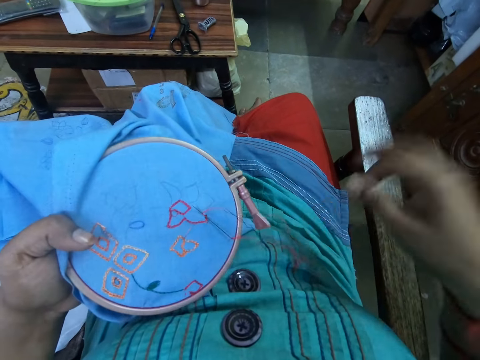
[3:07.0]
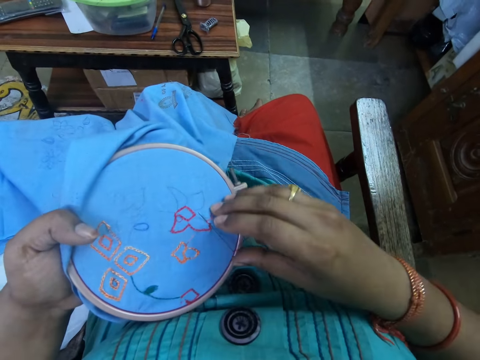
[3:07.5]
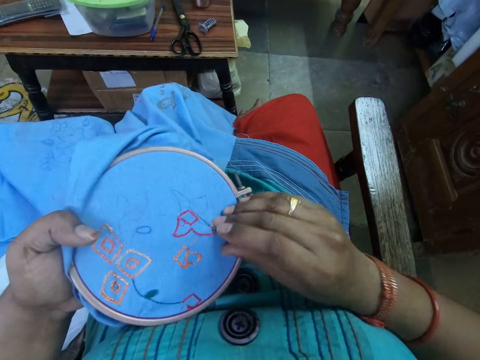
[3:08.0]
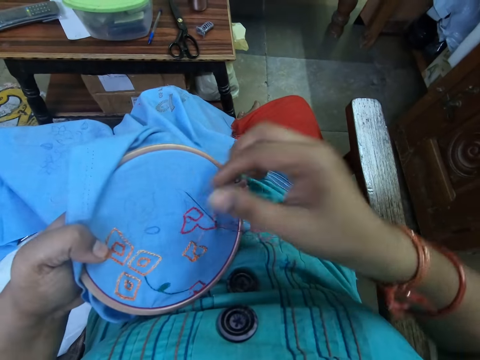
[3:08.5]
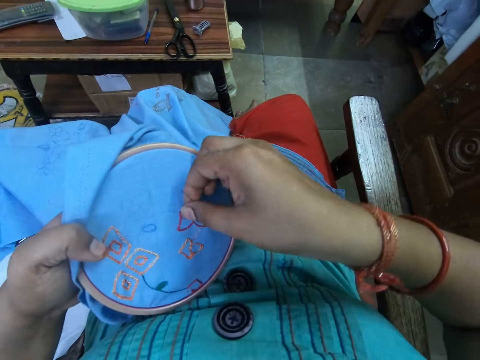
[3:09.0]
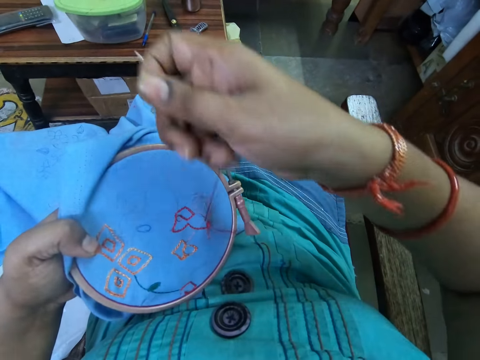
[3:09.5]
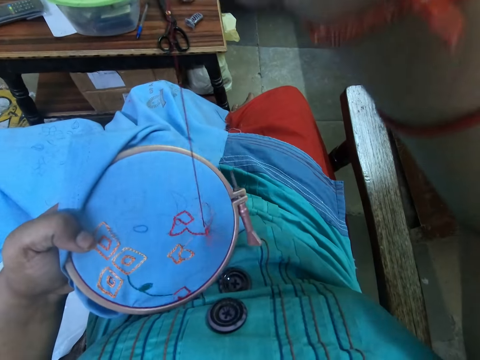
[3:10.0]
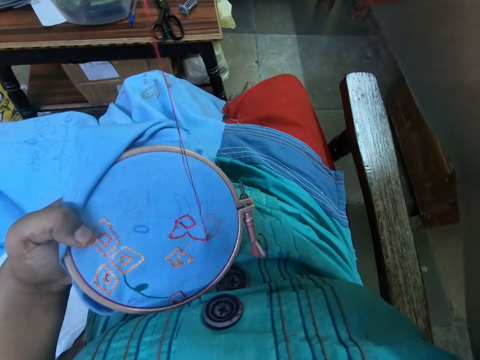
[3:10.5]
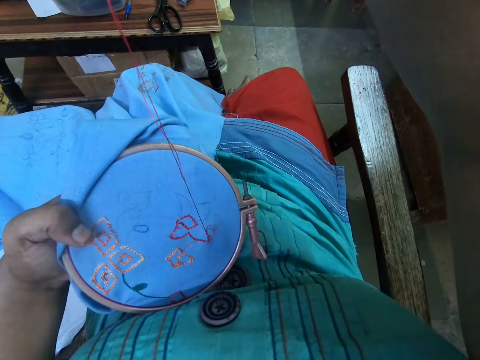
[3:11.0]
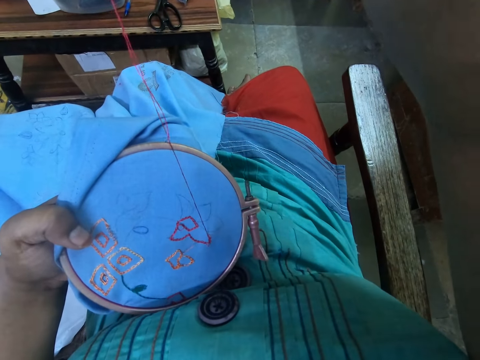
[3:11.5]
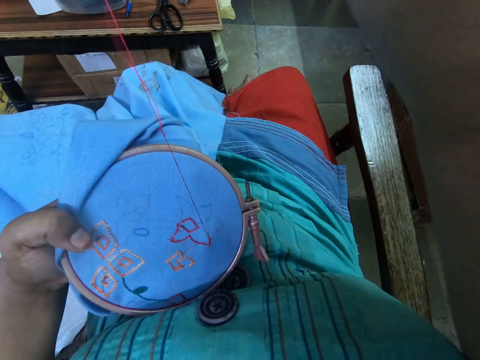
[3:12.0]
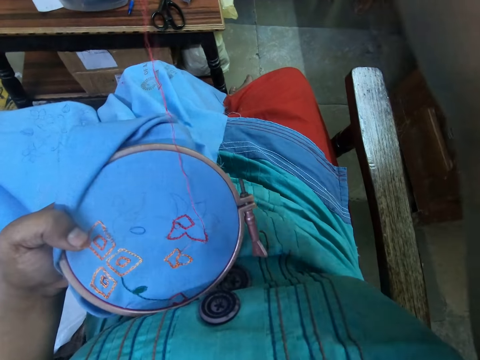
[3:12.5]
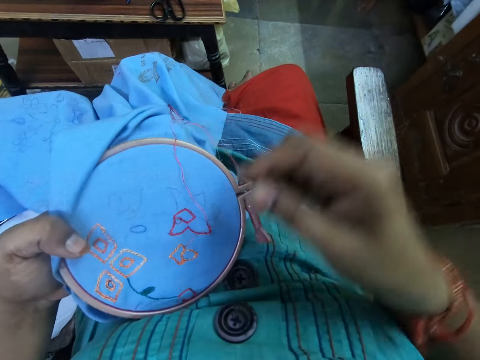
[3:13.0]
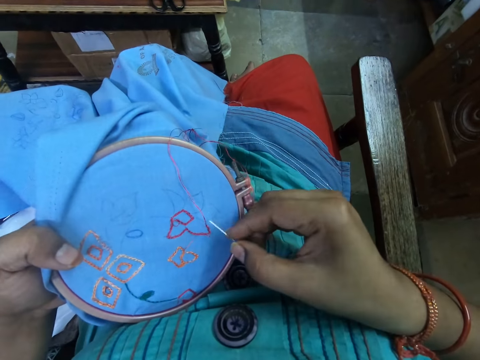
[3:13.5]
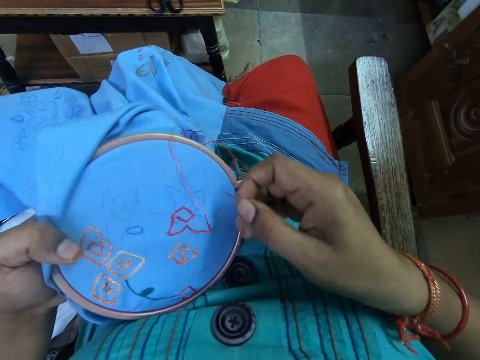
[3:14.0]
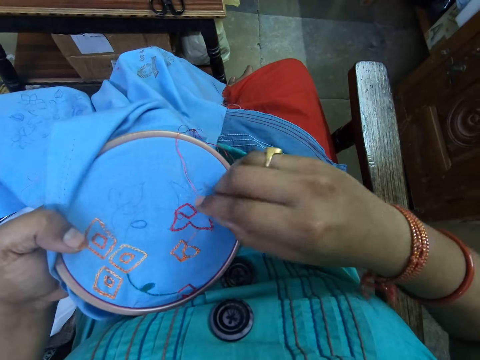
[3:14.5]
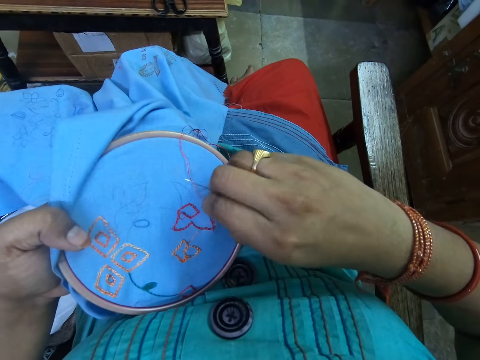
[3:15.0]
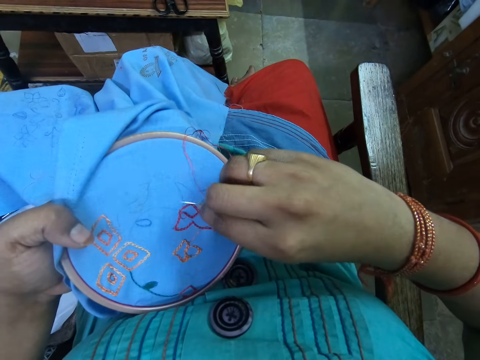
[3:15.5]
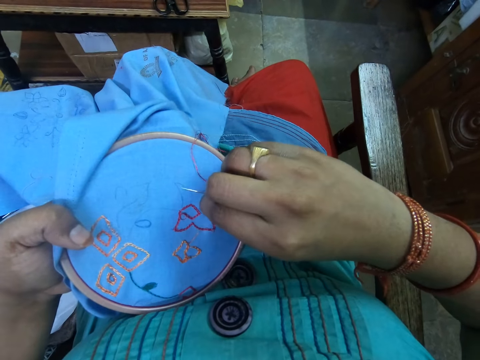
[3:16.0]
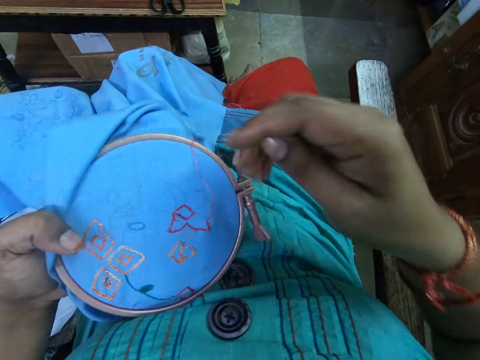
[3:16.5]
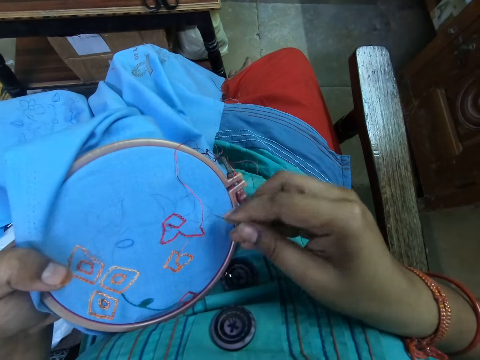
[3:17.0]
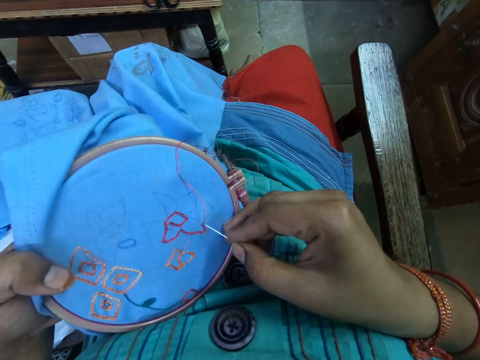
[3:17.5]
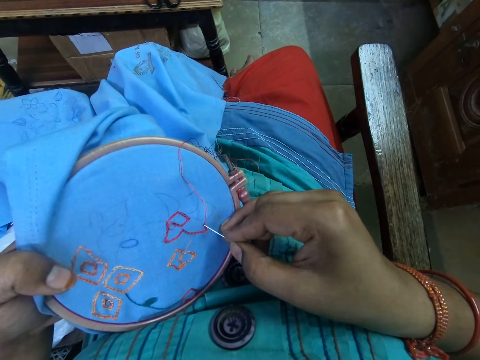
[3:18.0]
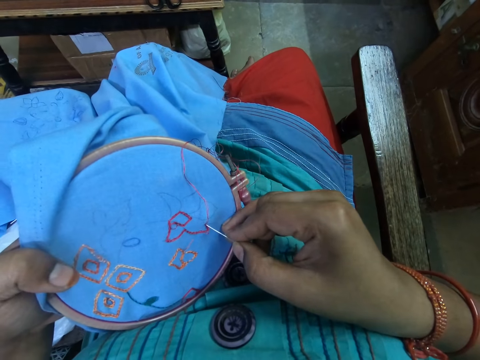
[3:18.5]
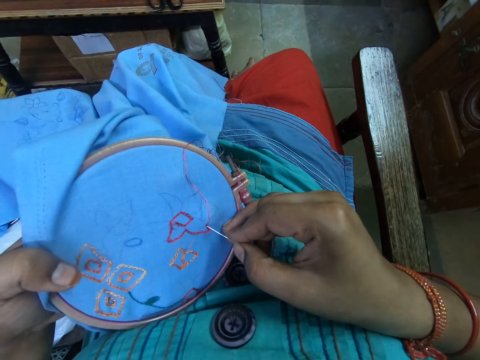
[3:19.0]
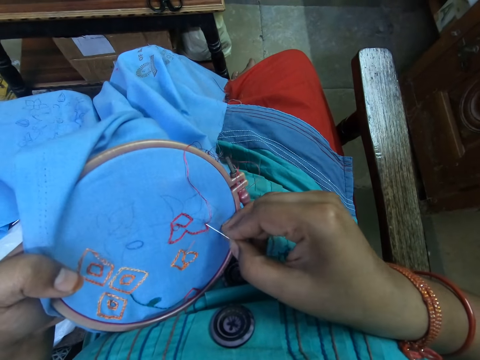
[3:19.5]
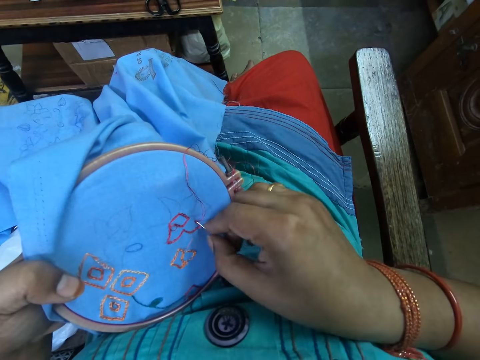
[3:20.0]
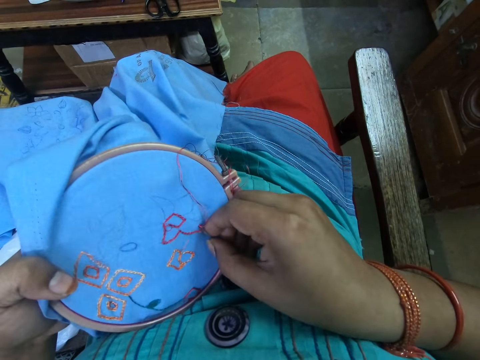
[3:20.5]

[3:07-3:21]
The camera wearer pushes the needle with her right thumb. She picks the needle from the cloth with her right hand. She pulls the needle with thread with her right hand. She adjusts the thread on the cloth with her right hand. She inserts the needle into the cloth with her right hand.

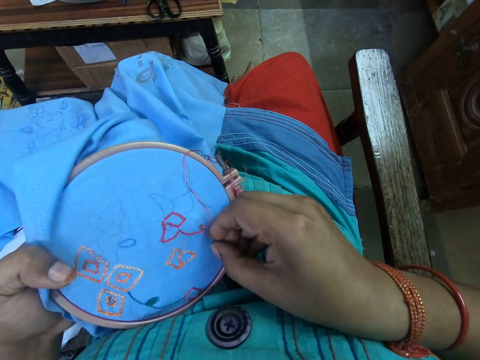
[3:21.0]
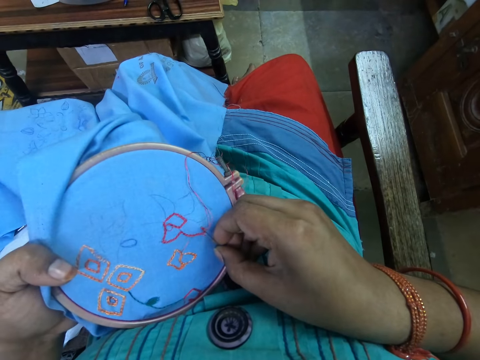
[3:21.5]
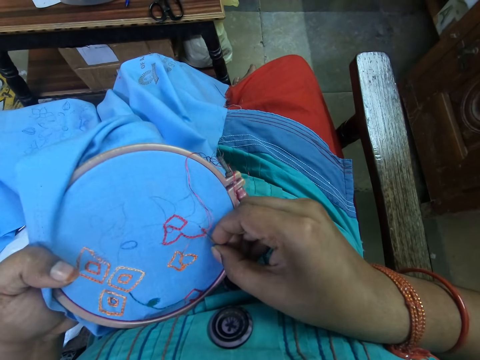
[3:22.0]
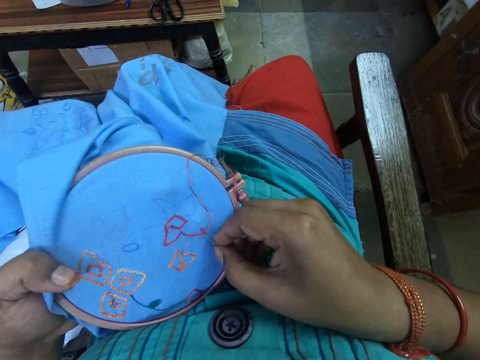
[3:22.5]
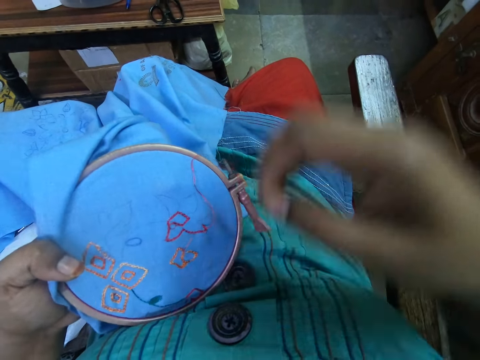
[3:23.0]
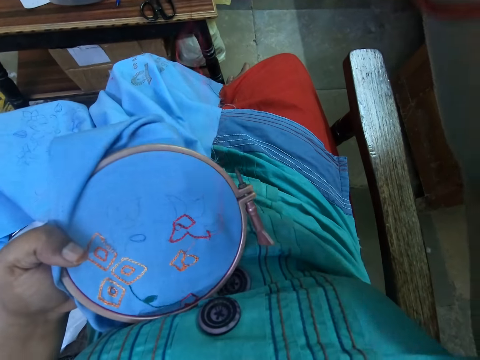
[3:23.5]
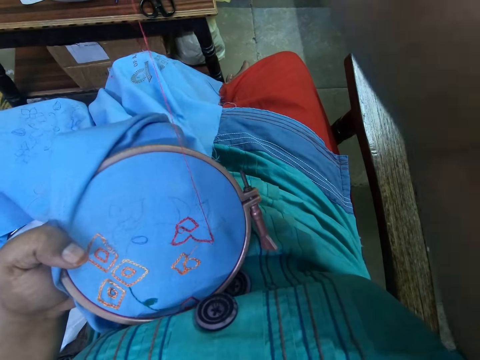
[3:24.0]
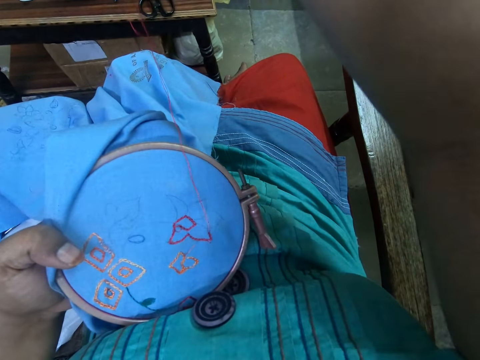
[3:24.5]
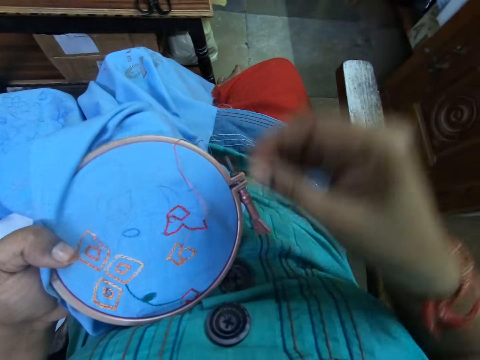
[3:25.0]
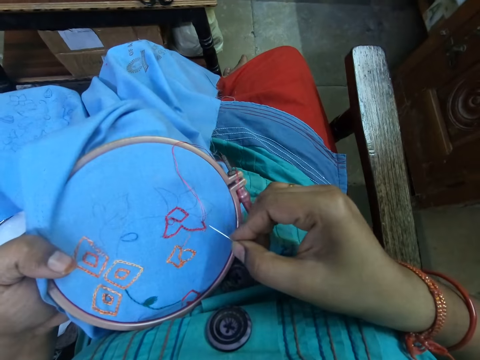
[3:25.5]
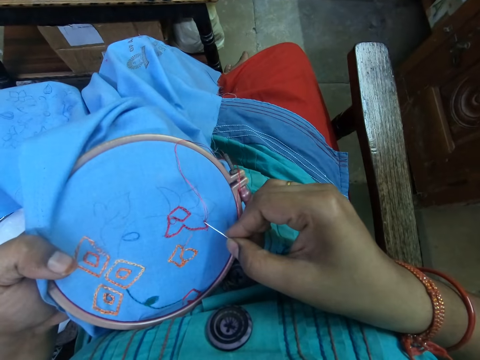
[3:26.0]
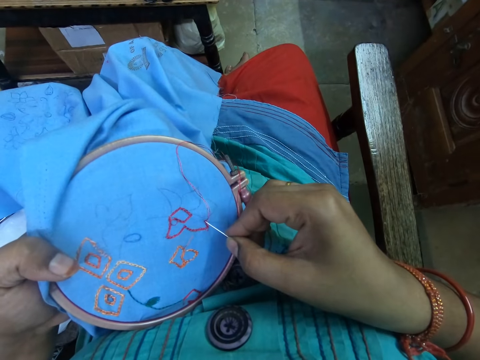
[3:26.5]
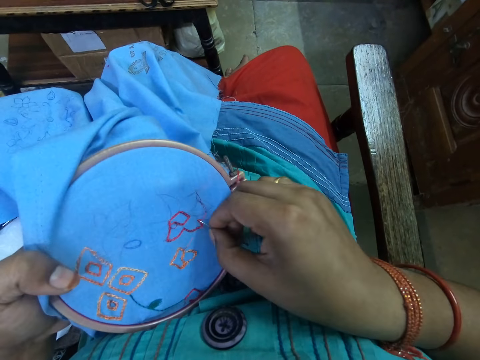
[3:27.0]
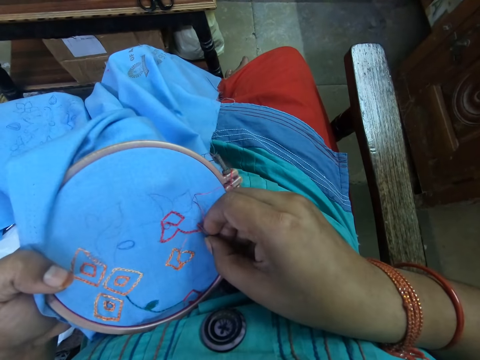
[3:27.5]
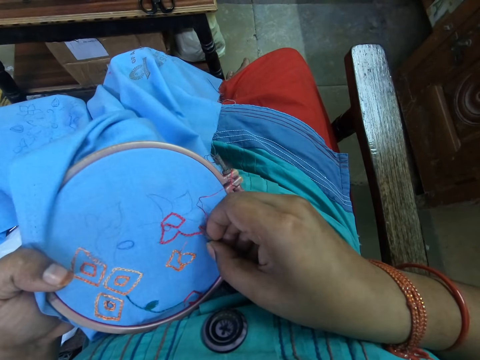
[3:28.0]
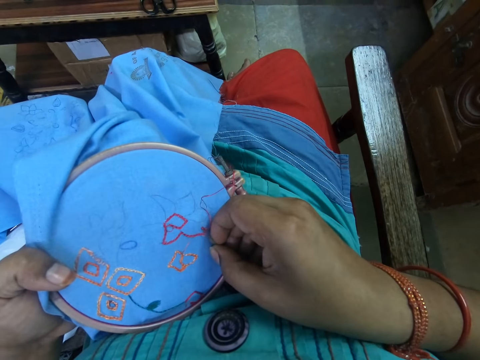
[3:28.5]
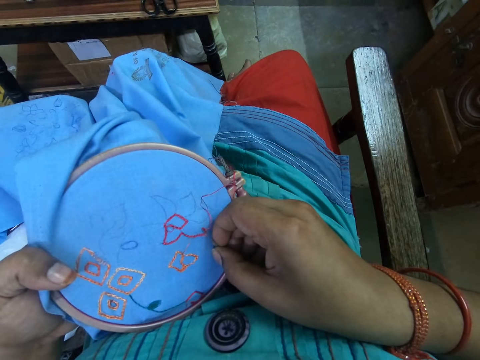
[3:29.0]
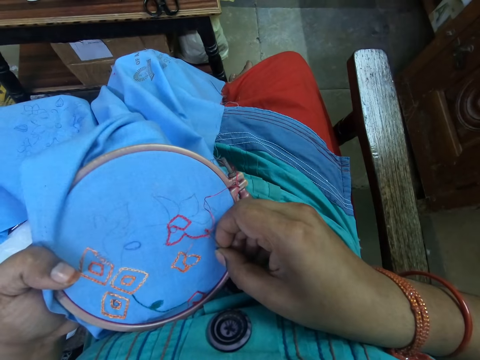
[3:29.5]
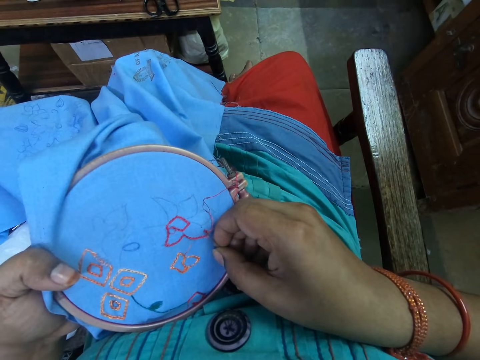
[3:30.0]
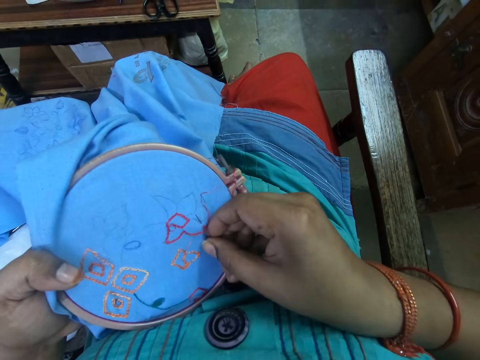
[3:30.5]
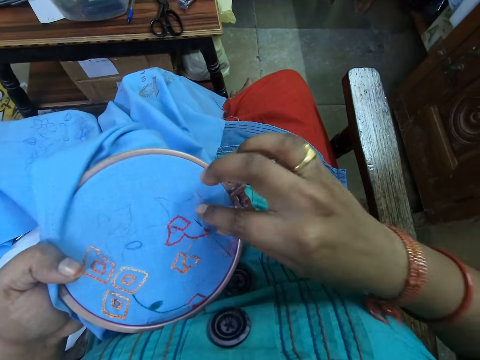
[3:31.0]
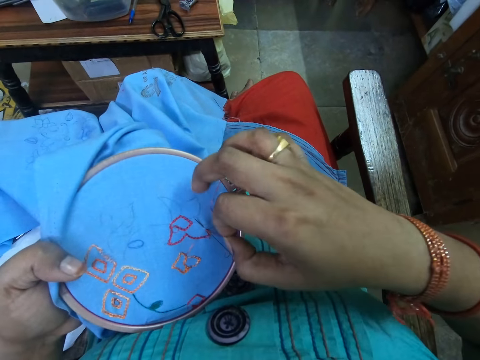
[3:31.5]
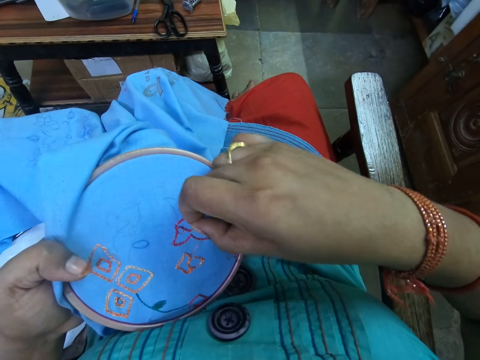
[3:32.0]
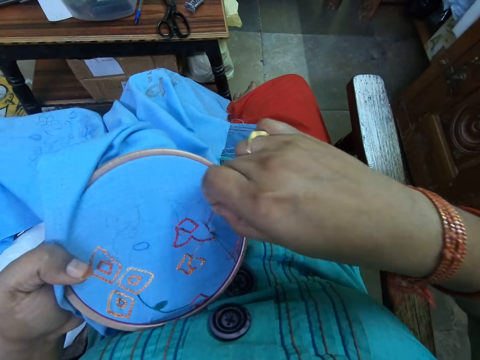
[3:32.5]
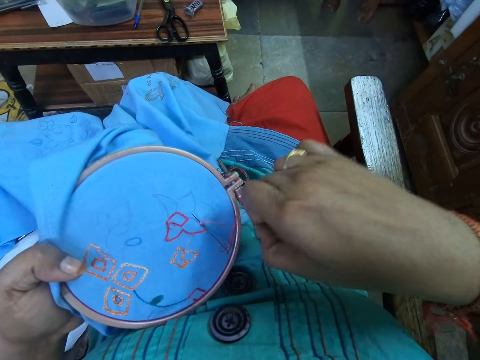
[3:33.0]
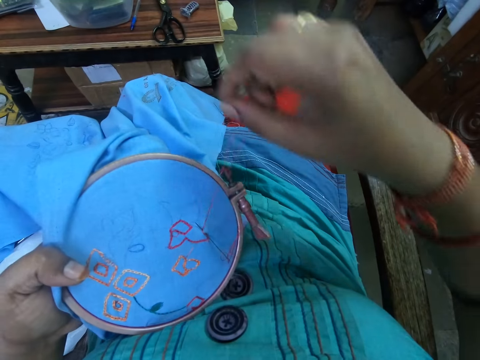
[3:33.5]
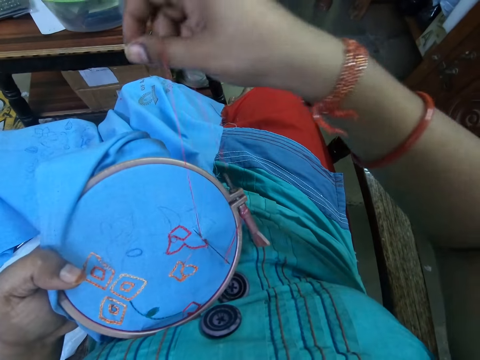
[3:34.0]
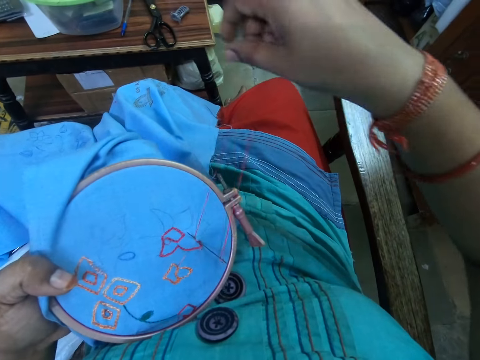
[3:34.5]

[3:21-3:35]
The camera wearer pulls the needle with thread with her right hand. She inserts the needle into the cloth with her right hand. She adjusts the thread on the cloth with her right hand.
